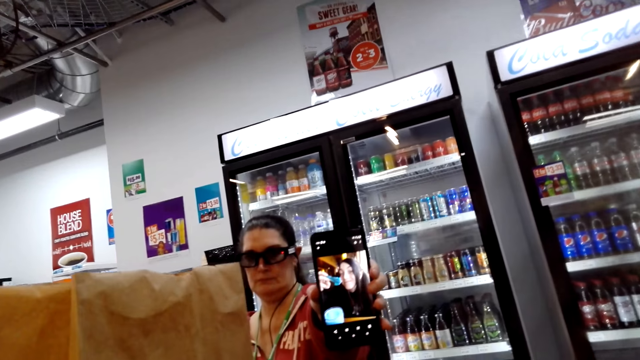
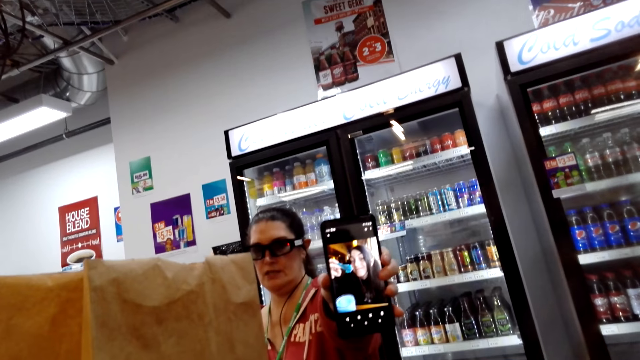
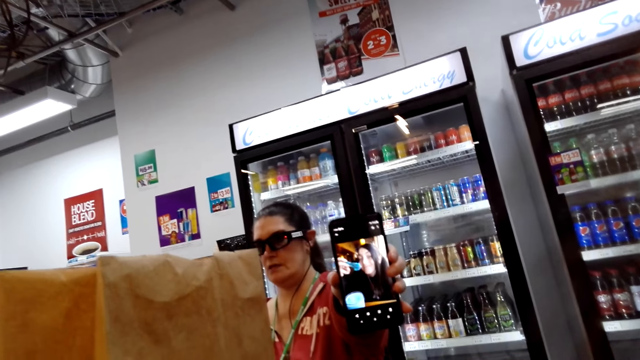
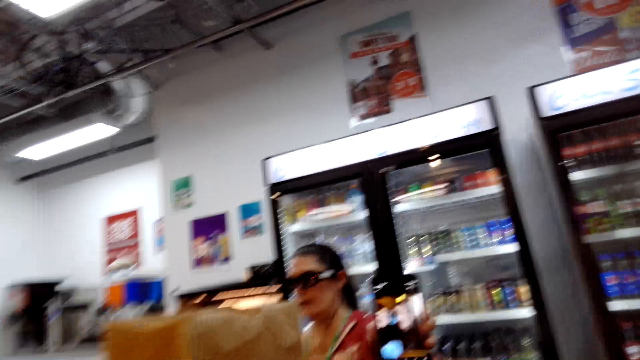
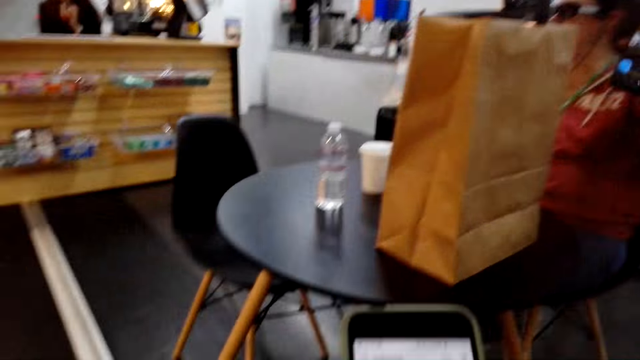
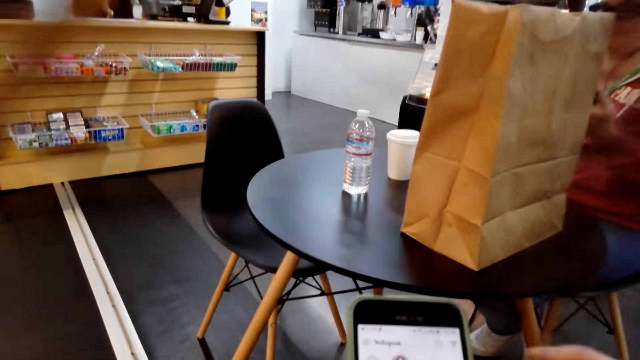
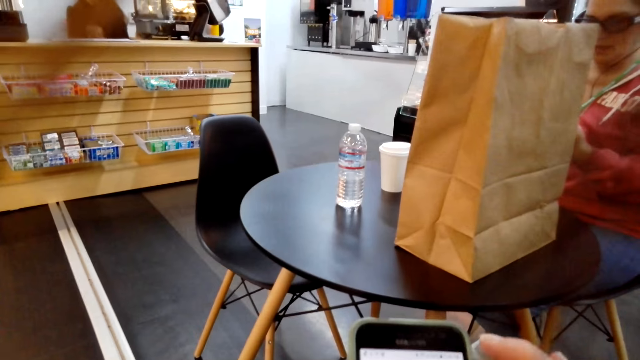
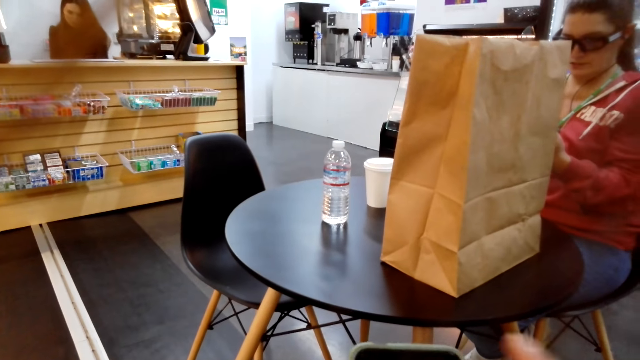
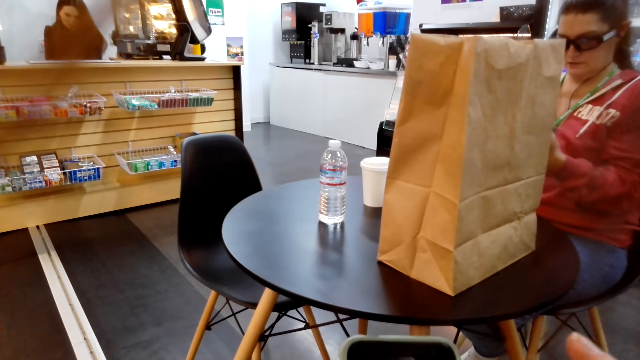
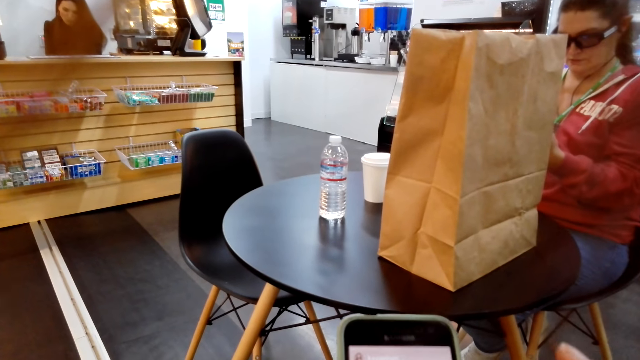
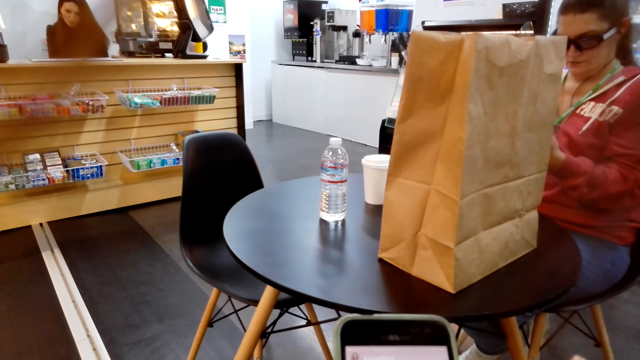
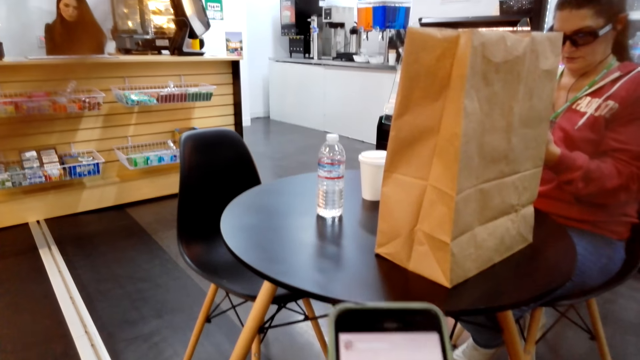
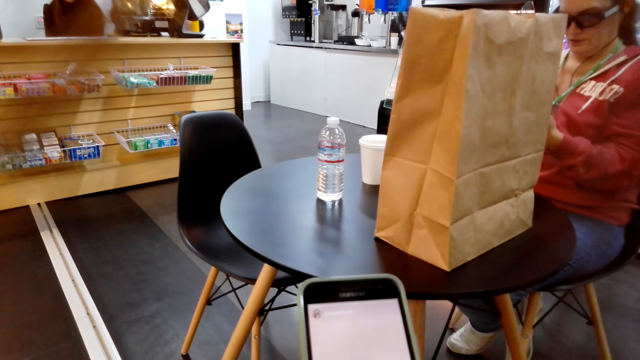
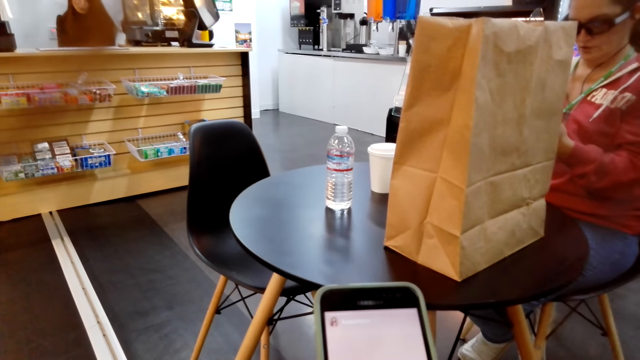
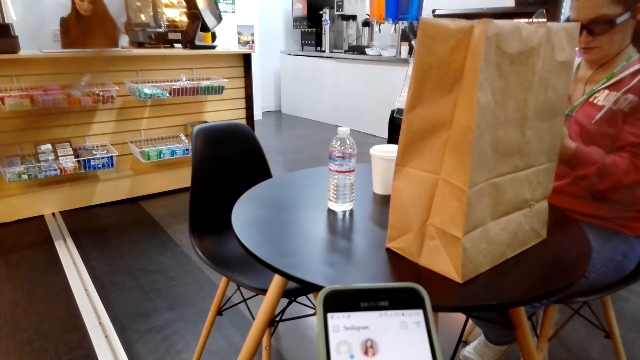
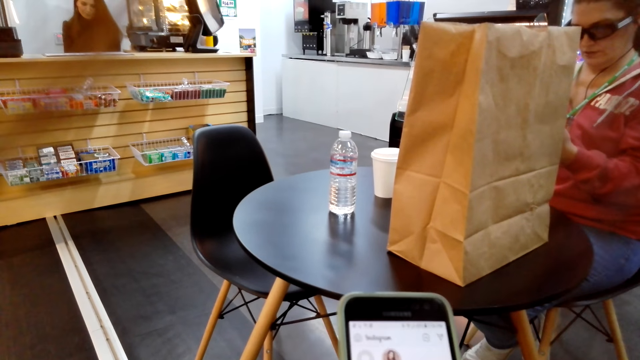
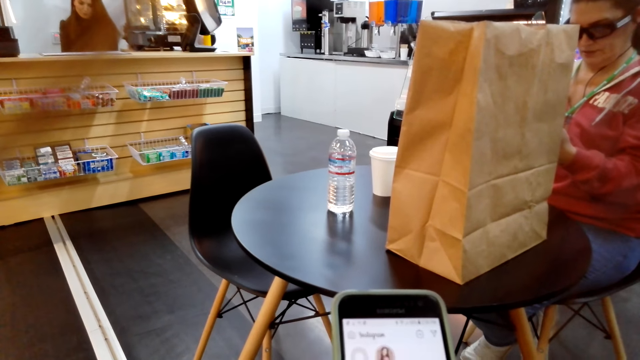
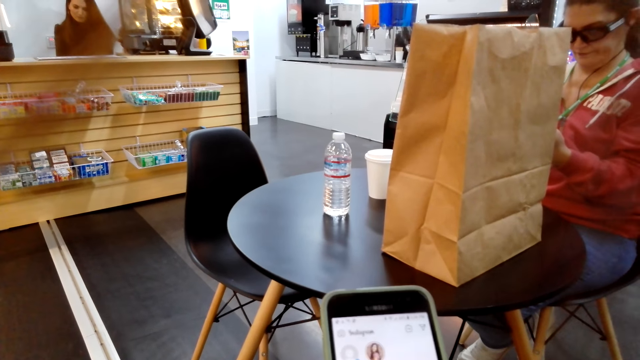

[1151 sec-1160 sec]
The camera wearer operates a phone. A woman operates a phone.

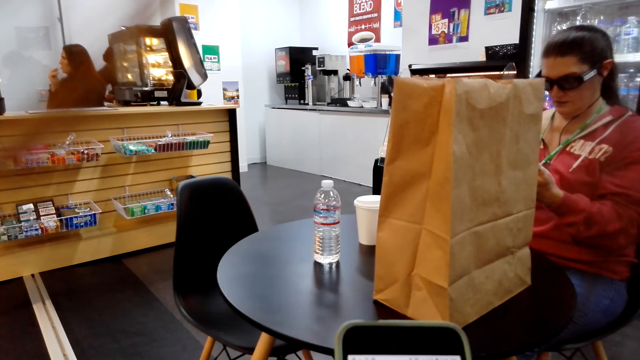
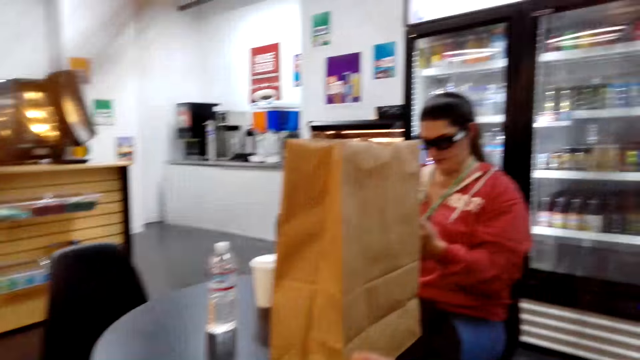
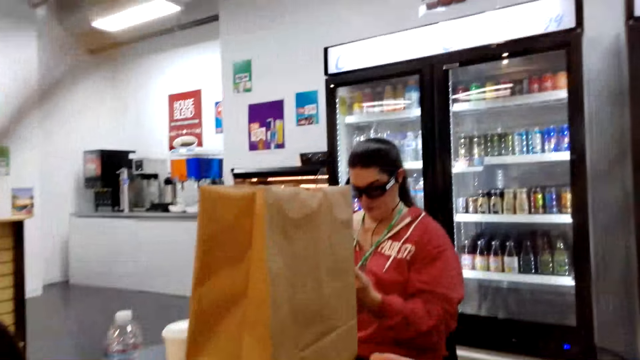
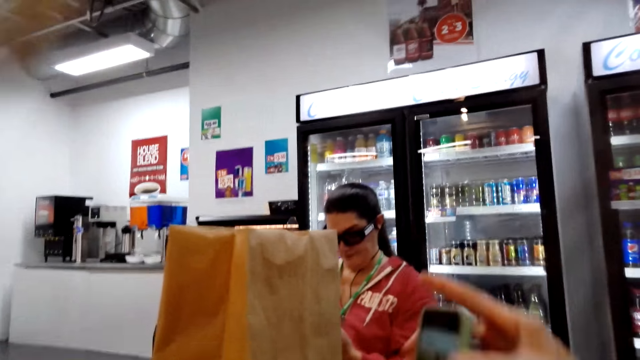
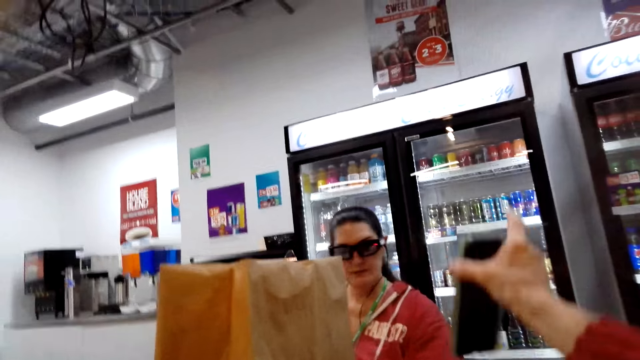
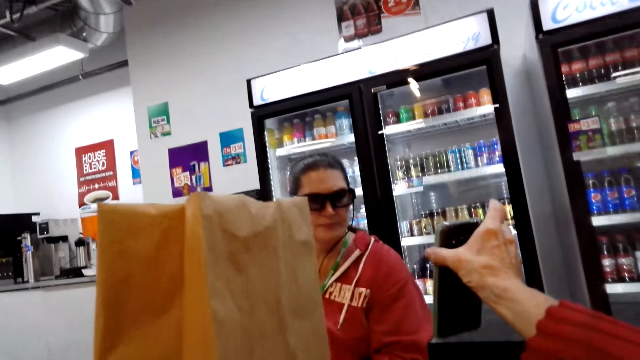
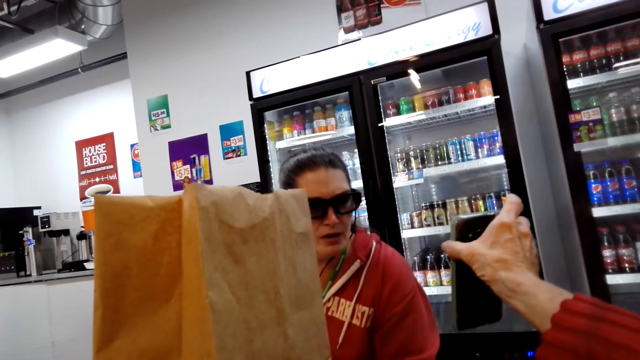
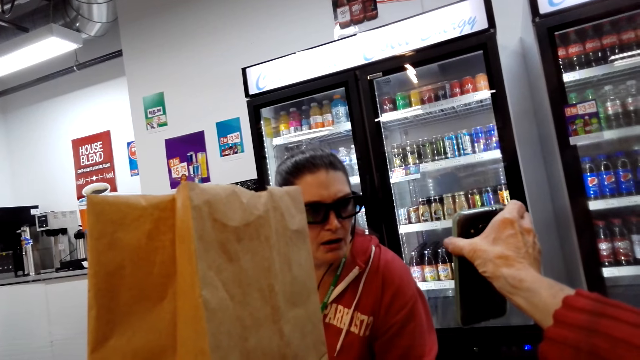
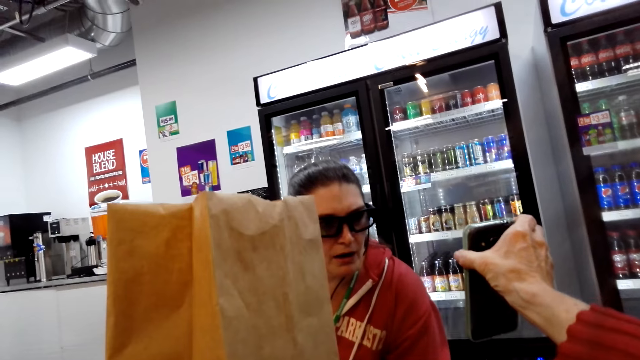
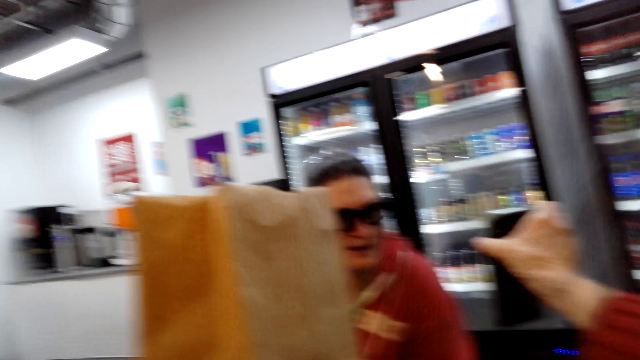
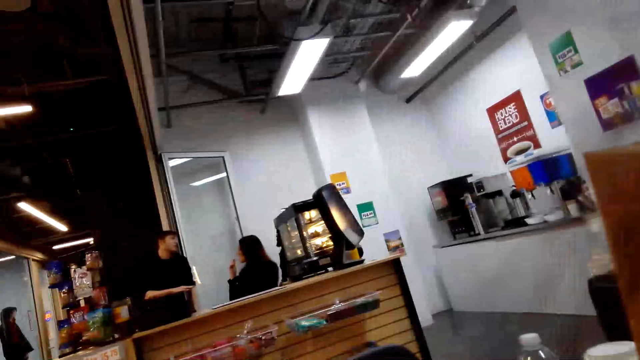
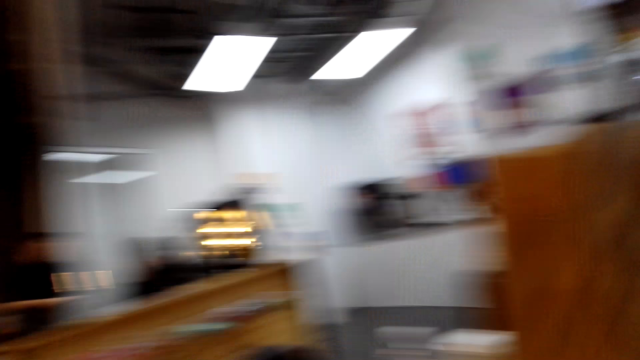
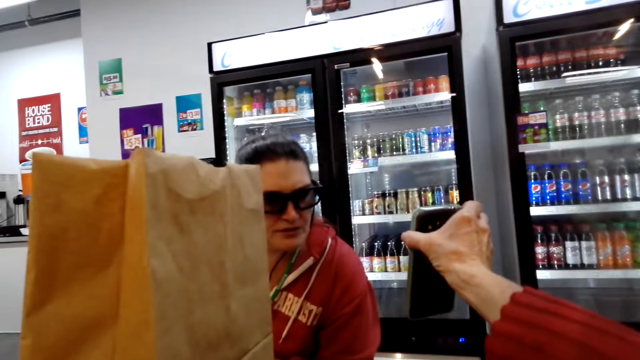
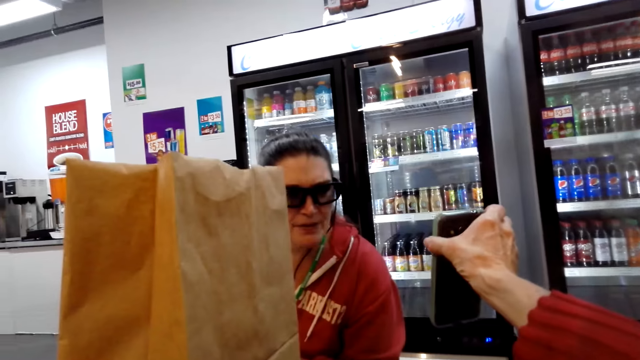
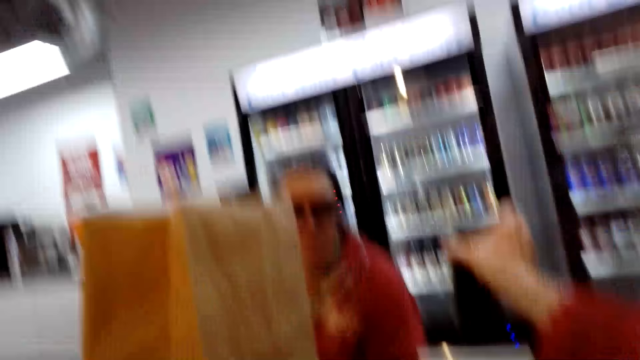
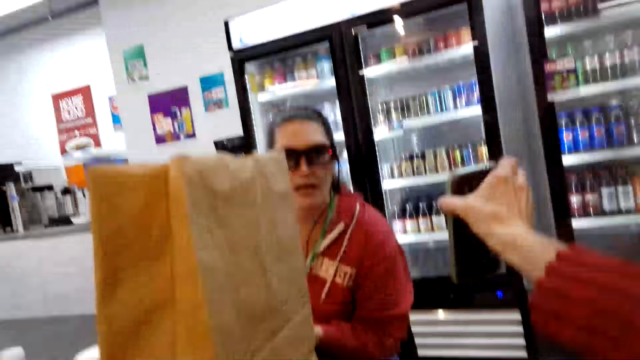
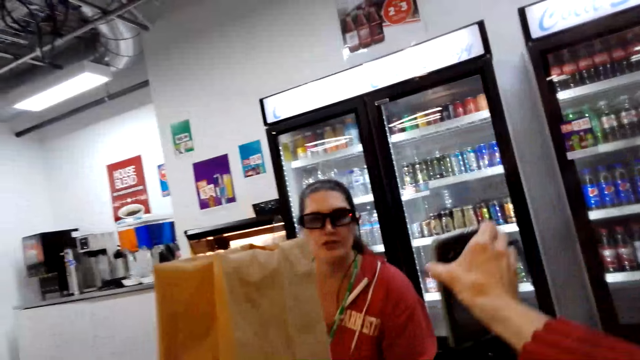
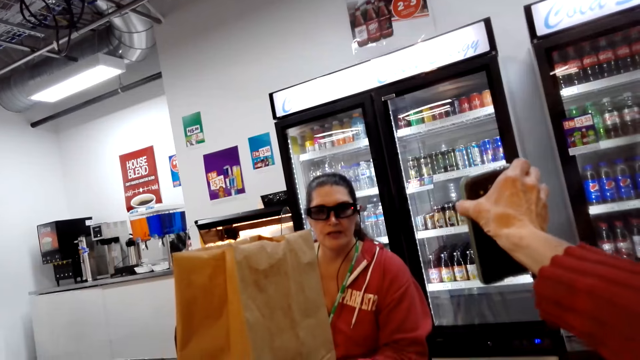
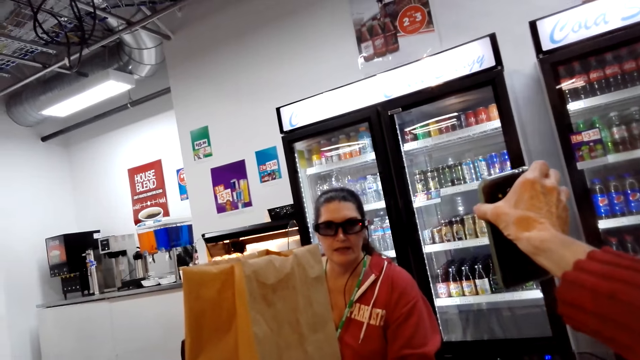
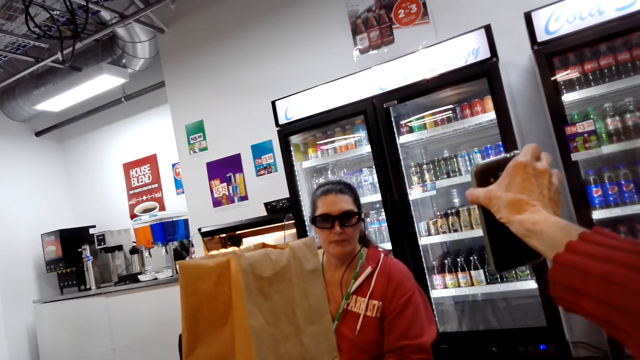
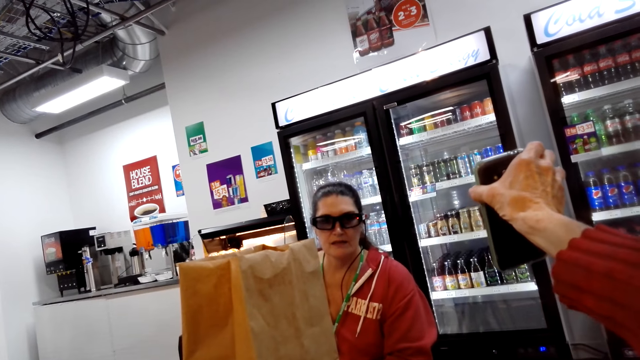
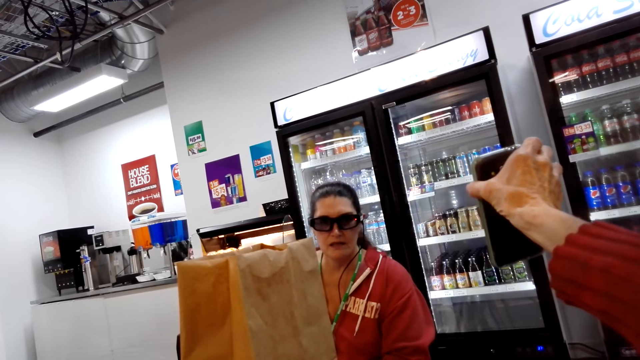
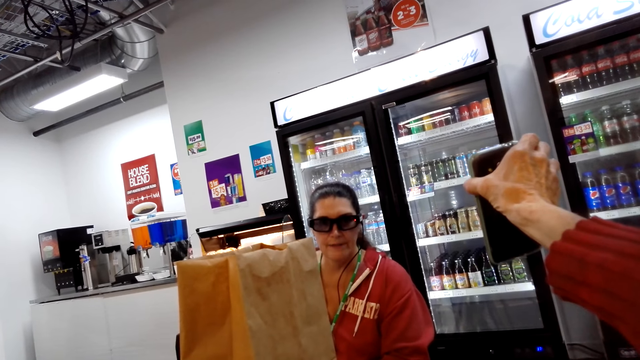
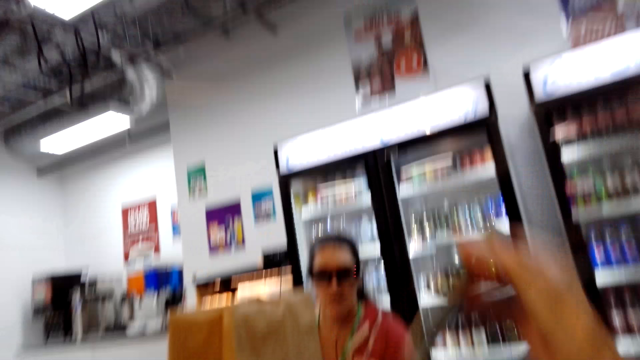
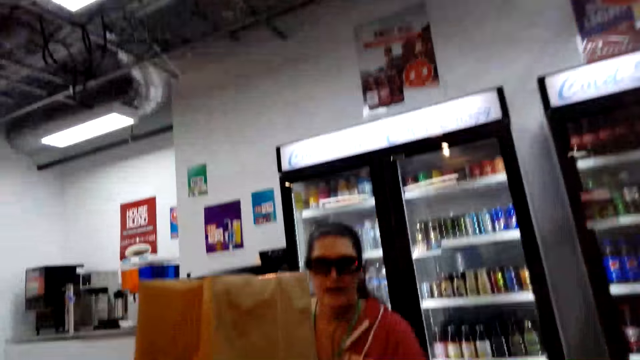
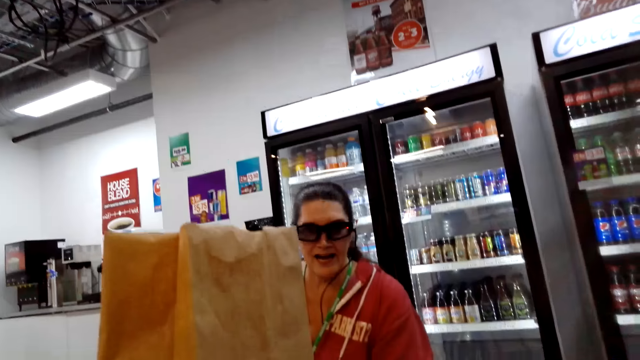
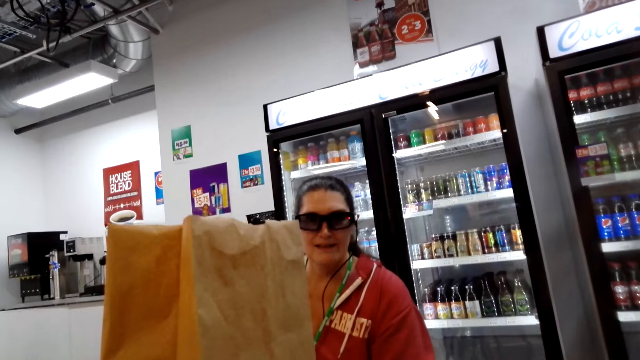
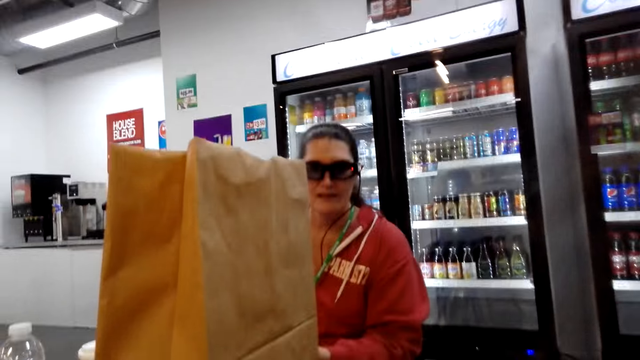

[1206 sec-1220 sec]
The camera wearer lifts a phone towards a woman and shows the woman a picture on the phone. They look around in the supermarket. The woman talks to the camera wearer. The camera wearer adjusts the phone.
